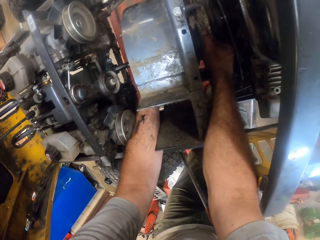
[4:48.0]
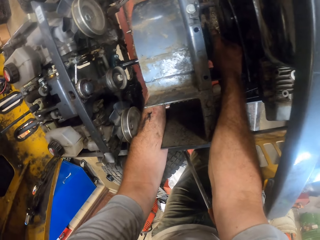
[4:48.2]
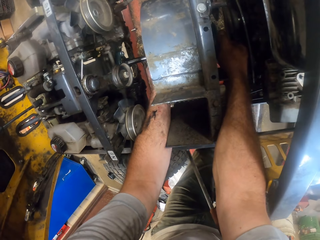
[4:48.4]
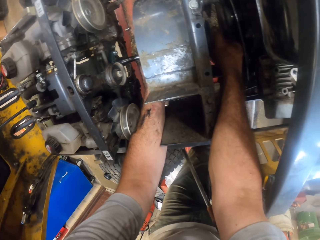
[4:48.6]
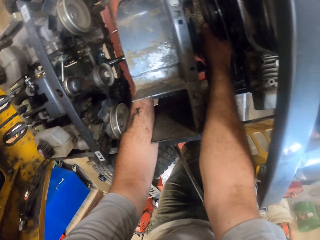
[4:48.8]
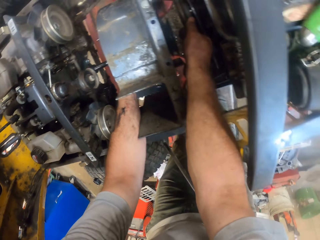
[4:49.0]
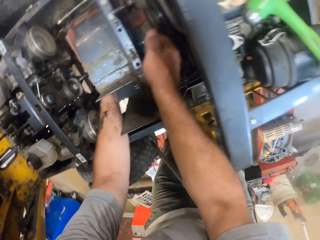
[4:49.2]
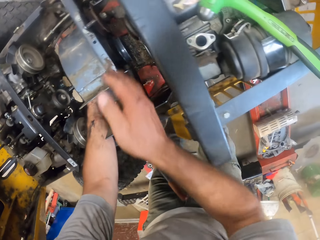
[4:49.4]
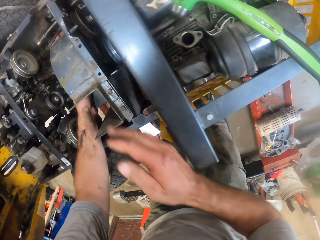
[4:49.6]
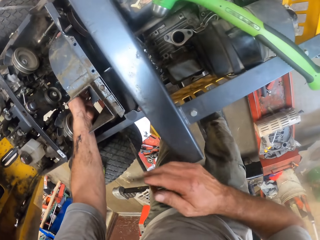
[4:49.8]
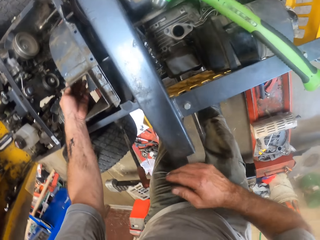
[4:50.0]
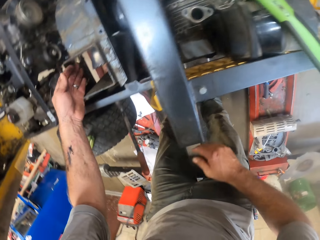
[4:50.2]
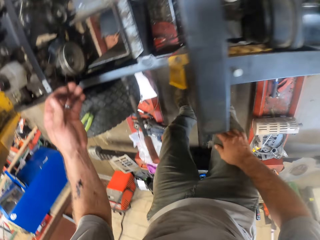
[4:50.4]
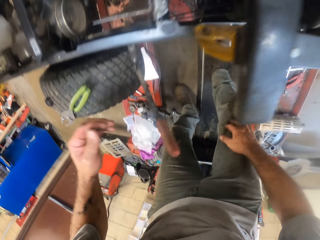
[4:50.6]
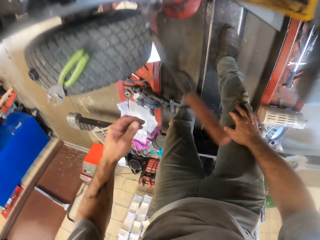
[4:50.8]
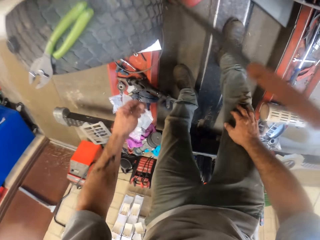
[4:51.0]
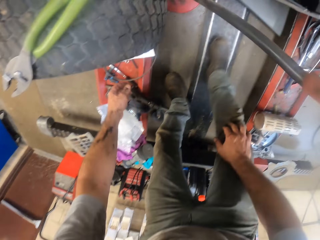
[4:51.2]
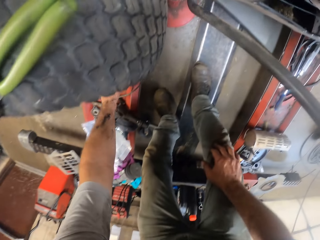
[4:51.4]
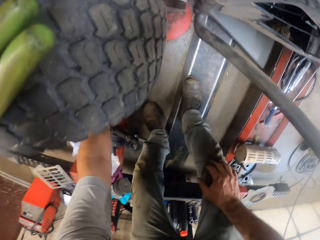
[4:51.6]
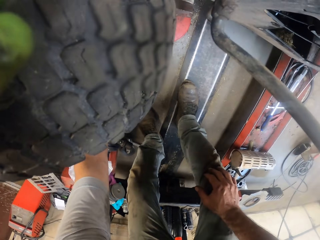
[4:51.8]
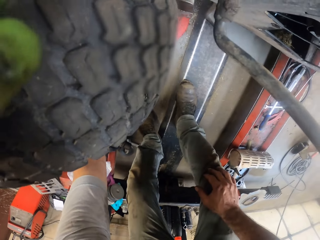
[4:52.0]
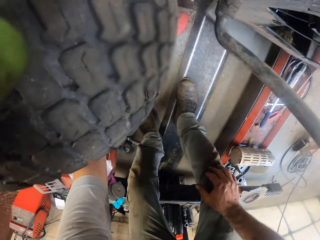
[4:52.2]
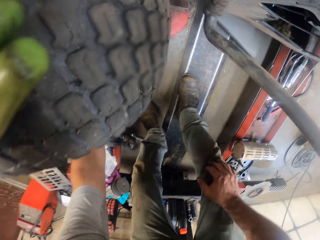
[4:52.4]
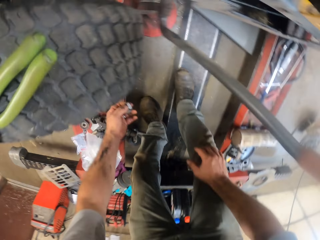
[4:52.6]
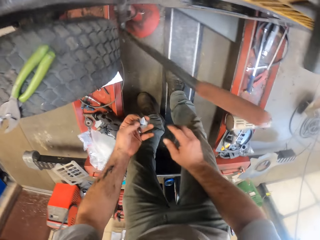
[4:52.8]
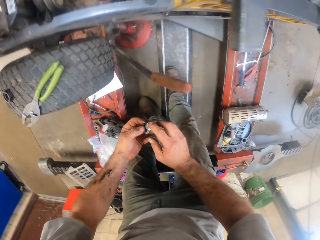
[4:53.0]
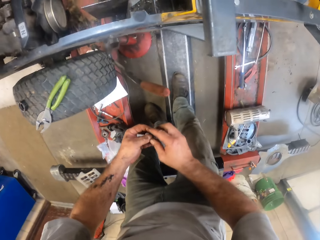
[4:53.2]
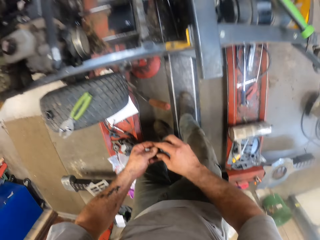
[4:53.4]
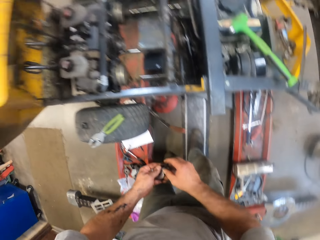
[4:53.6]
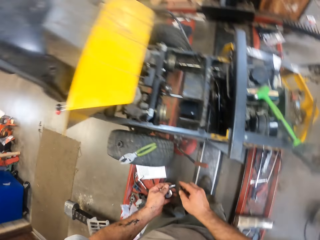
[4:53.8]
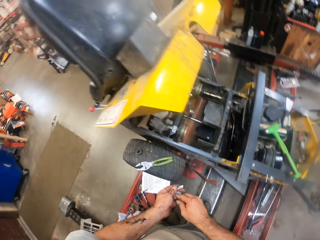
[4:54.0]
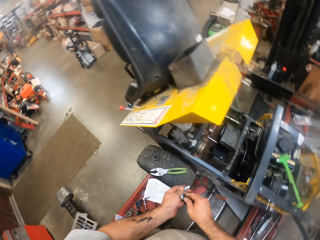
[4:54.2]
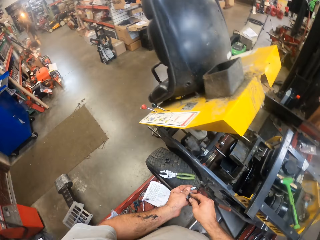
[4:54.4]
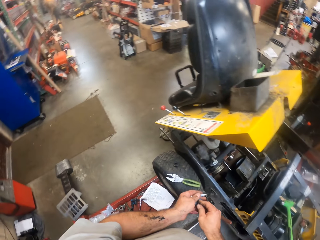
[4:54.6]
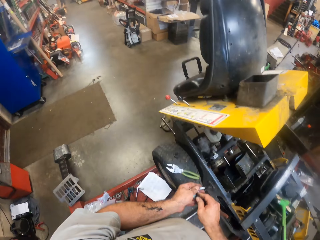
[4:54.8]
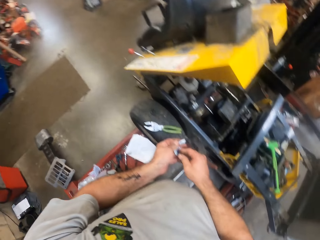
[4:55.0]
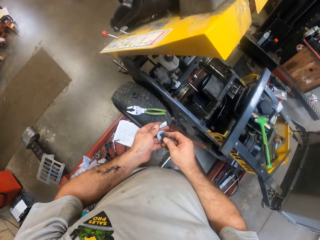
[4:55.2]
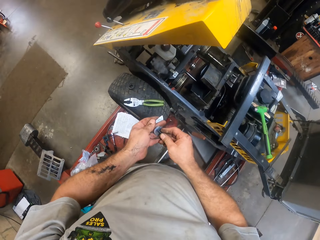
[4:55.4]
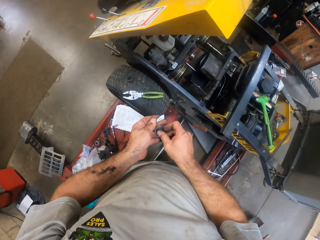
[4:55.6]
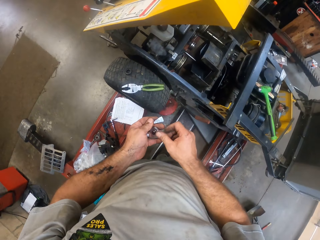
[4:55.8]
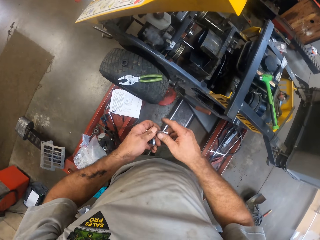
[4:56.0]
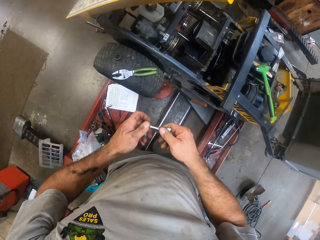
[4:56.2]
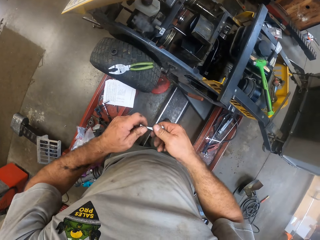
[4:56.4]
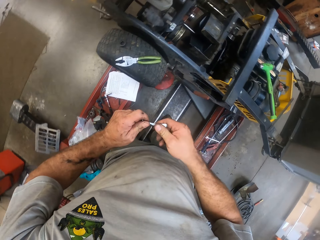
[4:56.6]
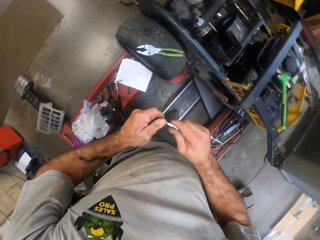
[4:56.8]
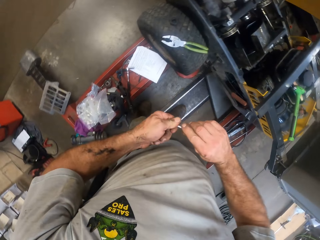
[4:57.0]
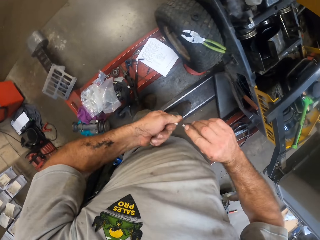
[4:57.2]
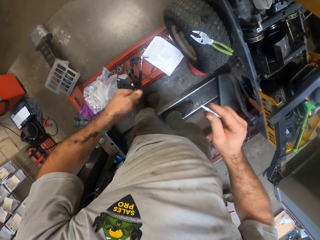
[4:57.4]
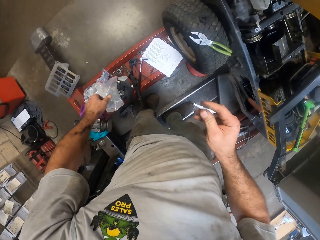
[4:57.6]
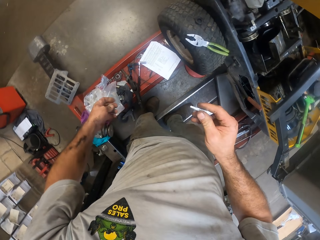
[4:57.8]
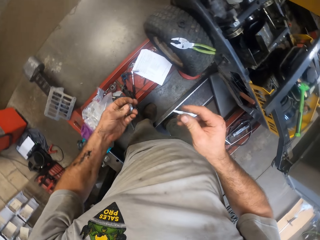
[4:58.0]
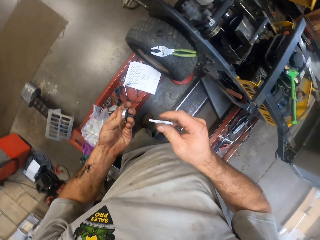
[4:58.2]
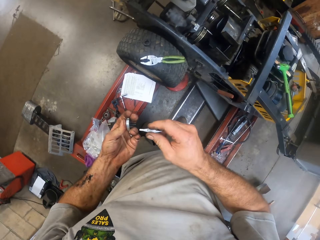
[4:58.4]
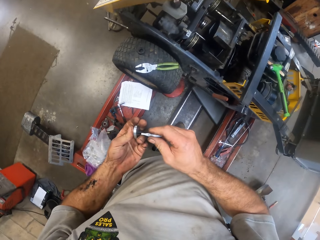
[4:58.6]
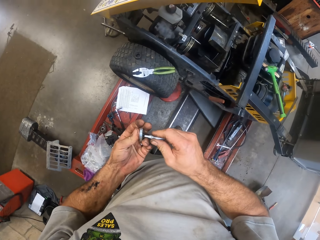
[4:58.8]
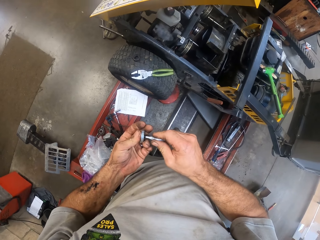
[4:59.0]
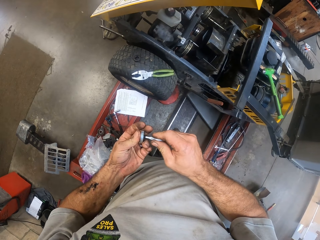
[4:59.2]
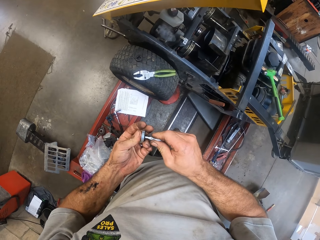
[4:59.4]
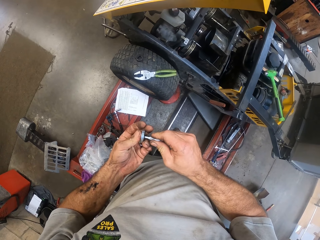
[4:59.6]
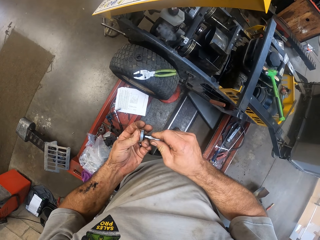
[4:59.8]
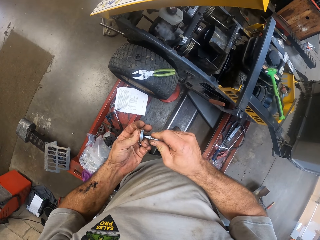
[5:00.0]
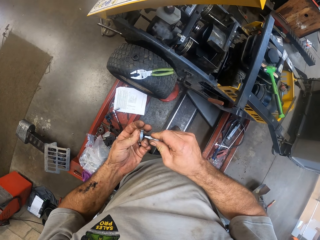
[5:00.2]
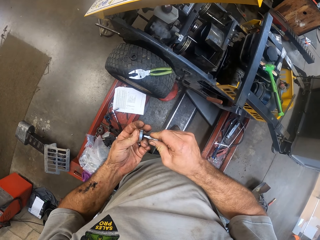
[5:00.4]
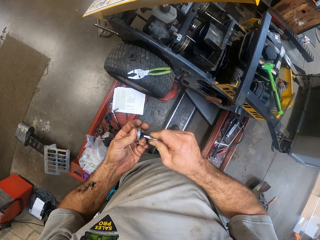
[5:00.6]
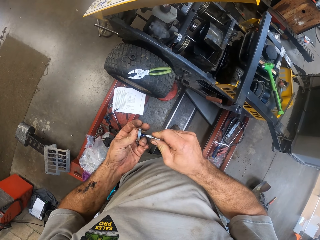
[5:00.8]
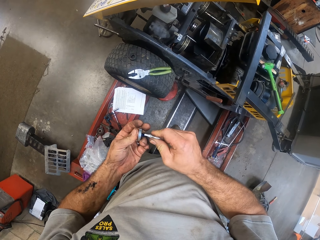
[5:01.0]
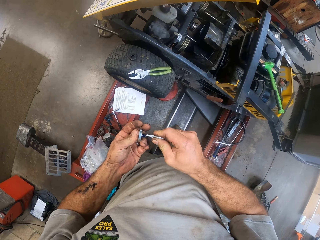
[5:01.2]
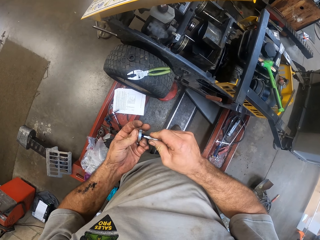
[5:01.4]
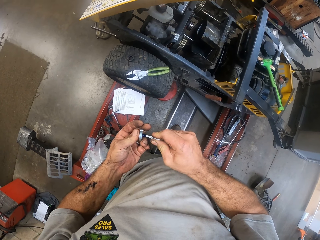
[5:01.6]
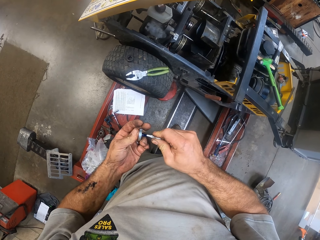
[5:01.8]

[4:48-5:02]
The camera wearer removes both hands from the fan compartment of the lawn mower. He picks up a glue container from the rail of the car lifter with his left hand. He picks up a nut from the floor. He inserts a bolt in the nut. He passes the glue container to his right hand. He opens the lid of the glue container with his left hand. He drops the lid of the glue container on the floor. He applies glue to the nut on his left hand.

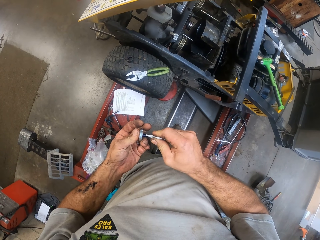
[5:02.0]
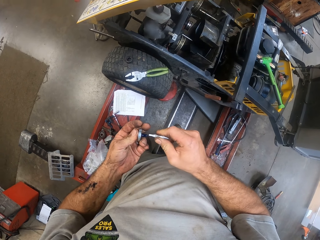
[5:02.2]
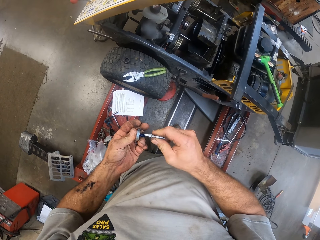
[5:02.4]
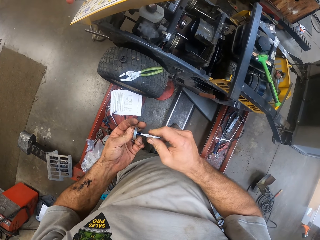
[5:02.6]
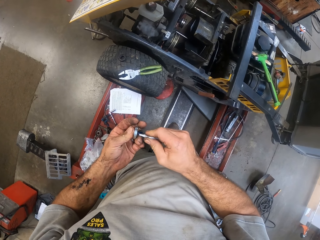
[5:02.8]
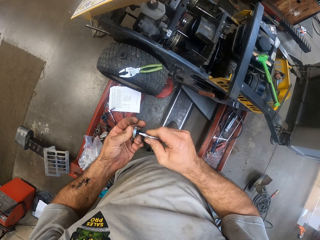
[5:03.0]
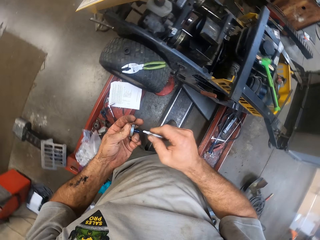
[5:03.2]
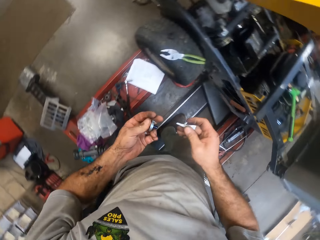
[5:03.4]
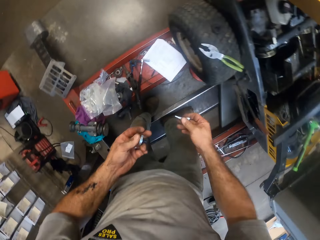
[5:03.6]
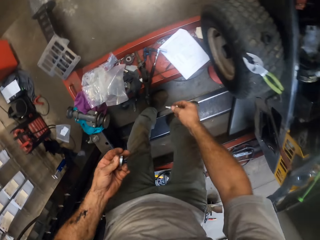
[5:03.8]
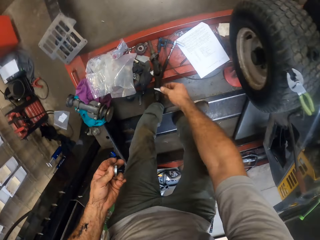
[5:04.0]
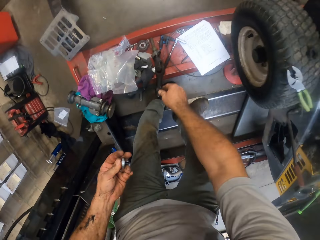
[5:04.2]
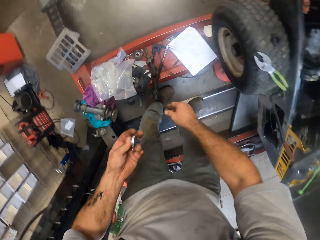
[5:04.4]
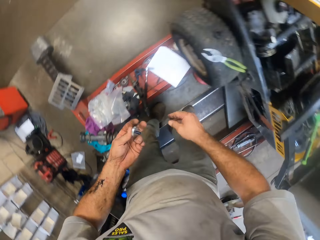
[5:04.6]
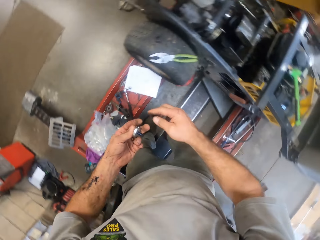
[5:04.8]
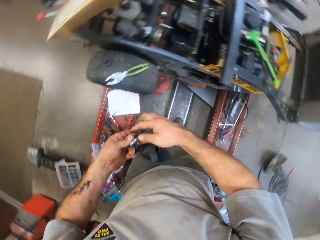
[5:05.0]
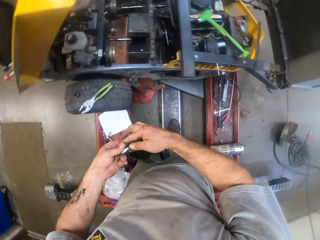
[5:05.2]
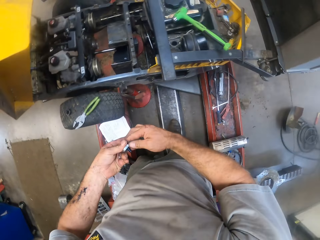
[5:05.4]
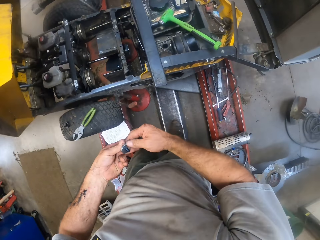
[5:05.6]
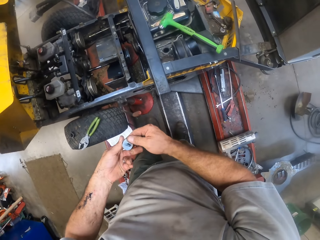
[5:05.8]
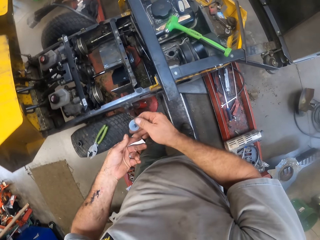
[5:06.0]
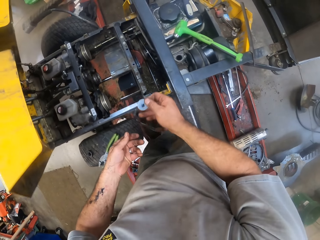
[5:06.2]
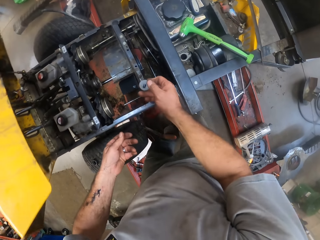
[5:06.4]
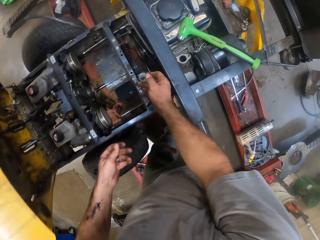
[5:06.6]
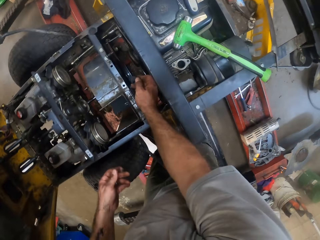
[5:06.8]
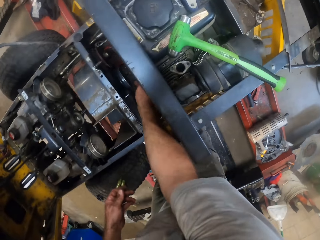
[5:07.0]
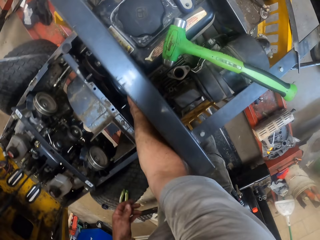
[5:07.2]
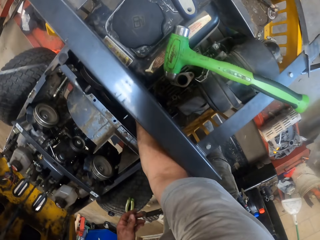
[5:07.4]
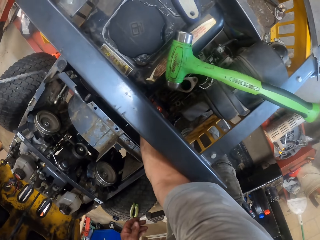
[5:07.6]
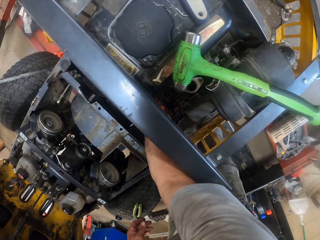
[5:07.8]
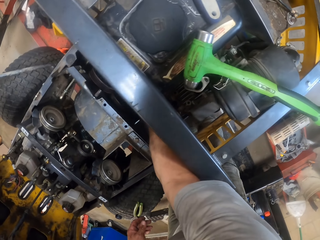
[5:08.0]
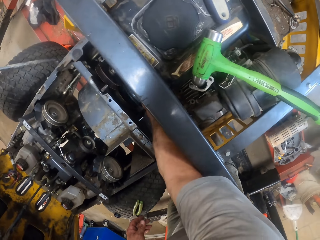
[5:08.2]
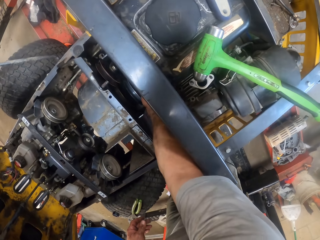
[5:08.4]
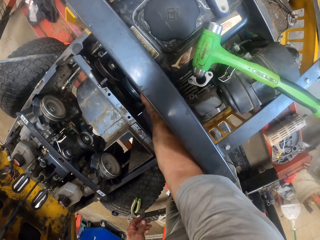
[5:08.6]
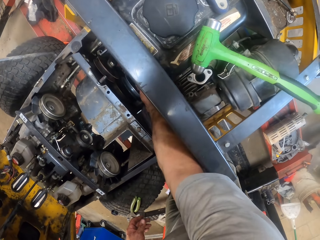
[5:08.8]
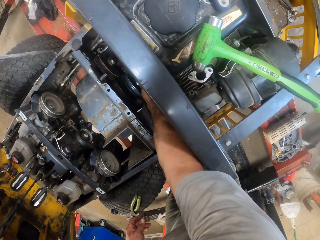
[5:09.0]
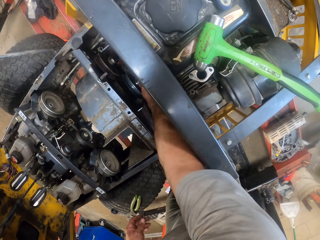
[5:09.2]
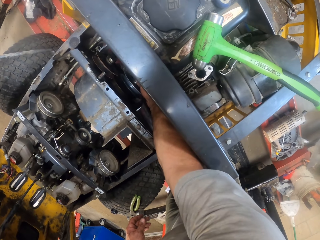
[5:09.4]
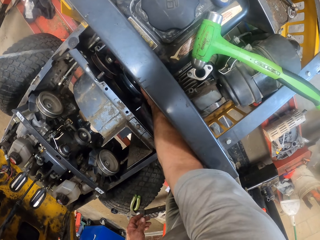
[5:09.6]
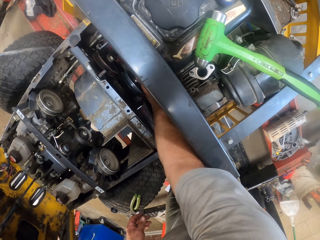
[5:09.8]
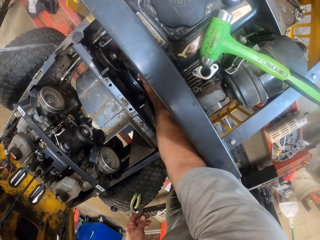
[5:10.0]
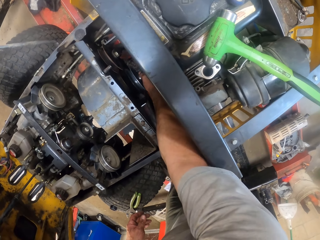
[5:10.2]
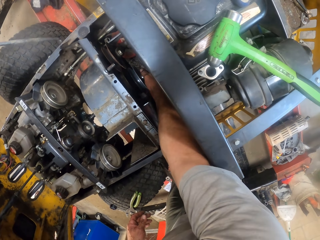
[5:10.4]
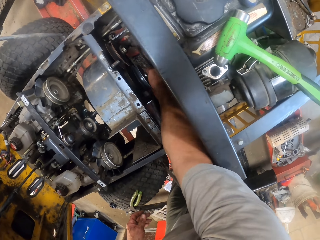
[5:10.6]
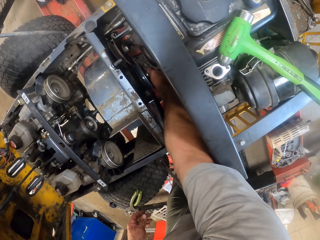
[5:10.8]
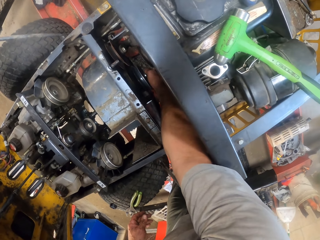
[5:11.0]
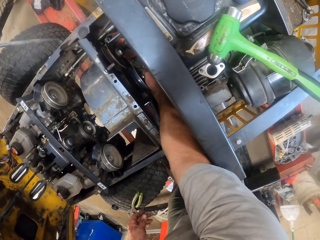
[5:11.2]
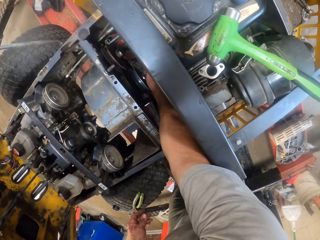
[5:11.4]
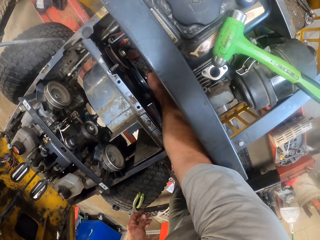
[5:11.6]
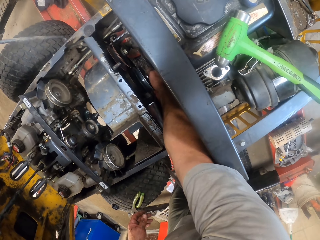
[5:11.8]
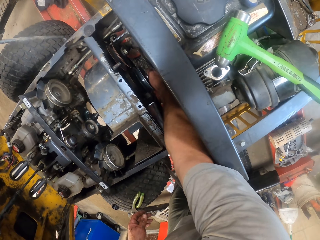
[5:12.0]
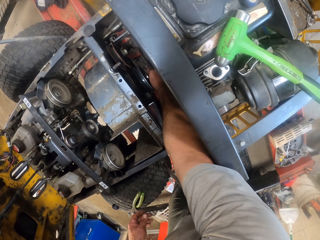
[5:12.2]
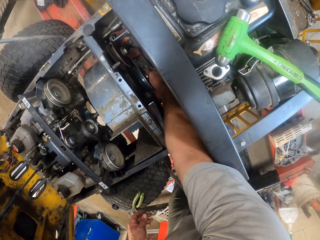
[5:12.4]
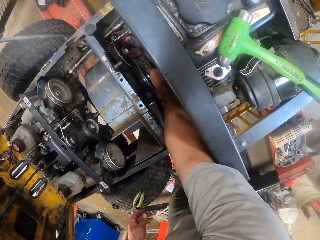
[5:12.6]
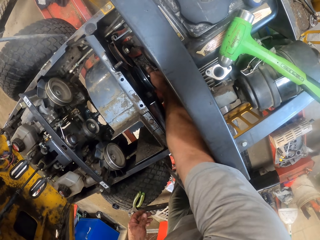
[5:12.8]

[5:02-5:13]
The camera wearer cleans a bolt with a piece of paper. He drops the glue container in his right hand on the rail of the car lifter. He puts down the piece of paper on the floor. He passes the nut on his left hand to his right hand. He fixes the nut to the pulley disc in the fan compartment of the lawn mower with his right hand. He adjusts the nut on a tractor with a hand.
